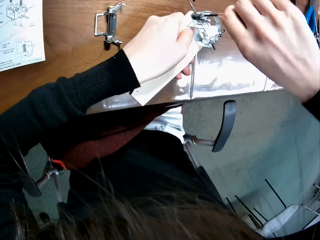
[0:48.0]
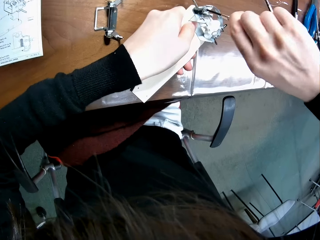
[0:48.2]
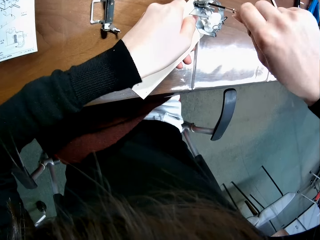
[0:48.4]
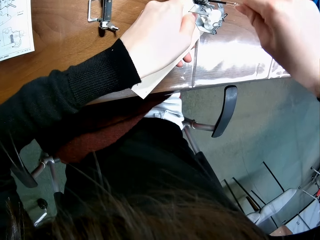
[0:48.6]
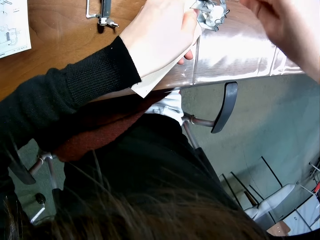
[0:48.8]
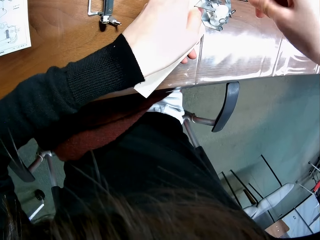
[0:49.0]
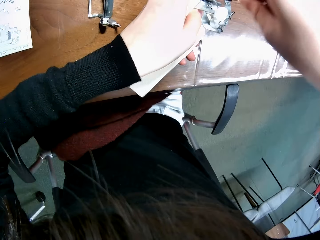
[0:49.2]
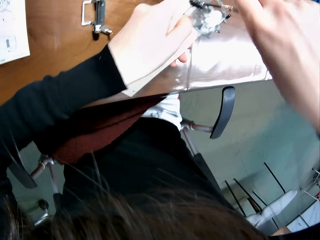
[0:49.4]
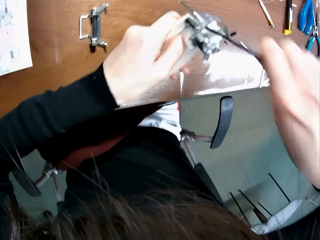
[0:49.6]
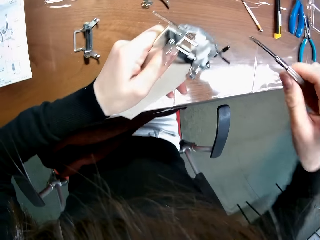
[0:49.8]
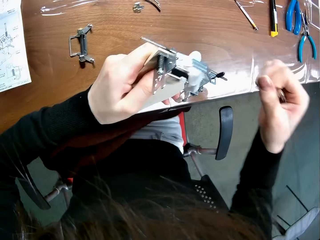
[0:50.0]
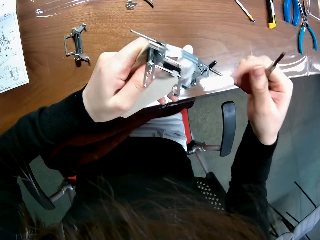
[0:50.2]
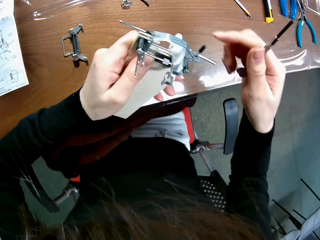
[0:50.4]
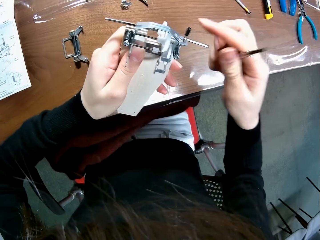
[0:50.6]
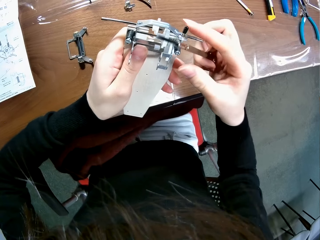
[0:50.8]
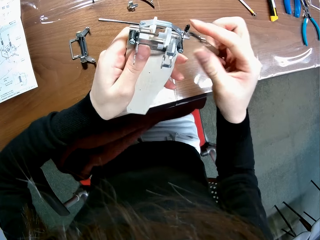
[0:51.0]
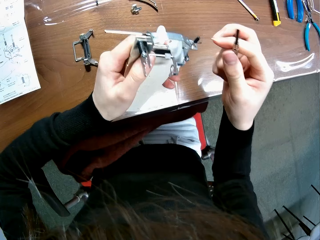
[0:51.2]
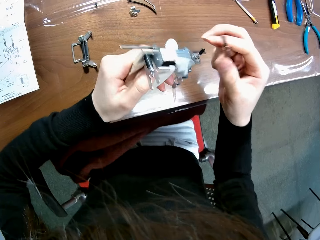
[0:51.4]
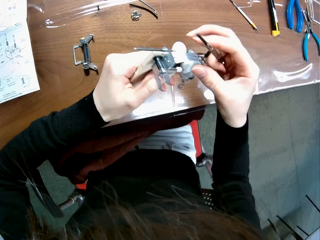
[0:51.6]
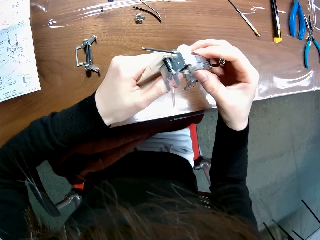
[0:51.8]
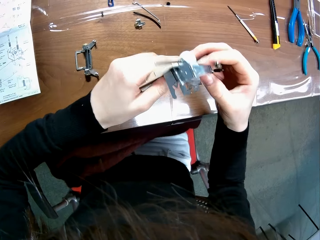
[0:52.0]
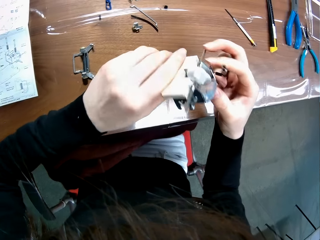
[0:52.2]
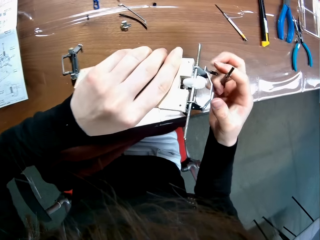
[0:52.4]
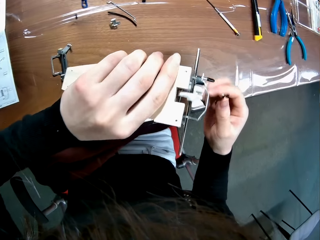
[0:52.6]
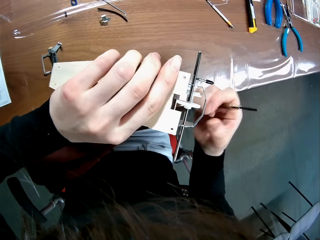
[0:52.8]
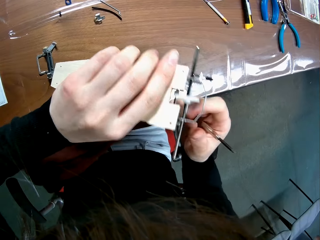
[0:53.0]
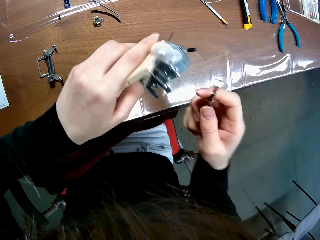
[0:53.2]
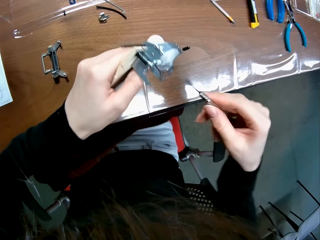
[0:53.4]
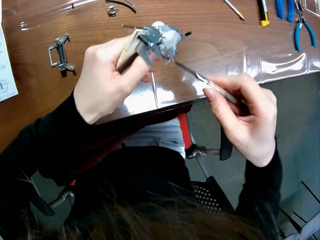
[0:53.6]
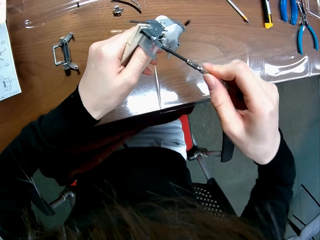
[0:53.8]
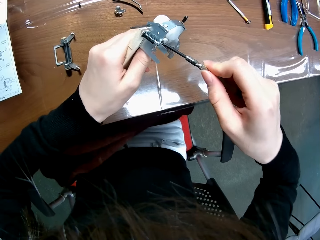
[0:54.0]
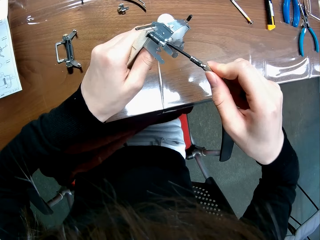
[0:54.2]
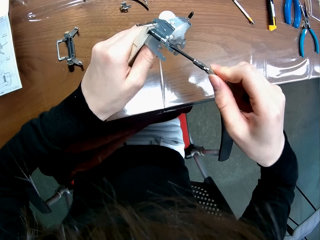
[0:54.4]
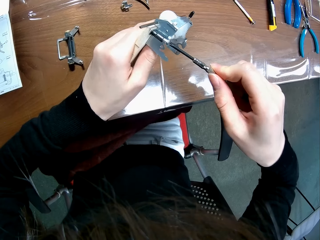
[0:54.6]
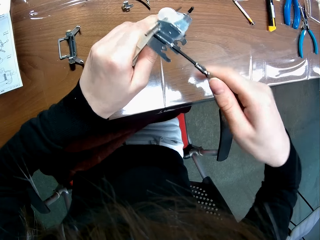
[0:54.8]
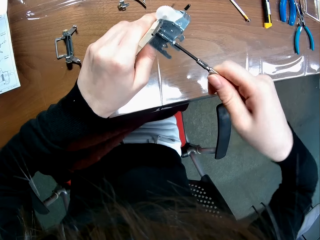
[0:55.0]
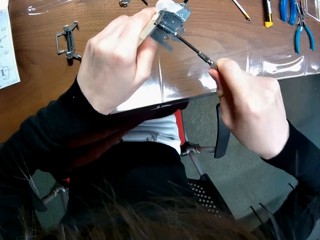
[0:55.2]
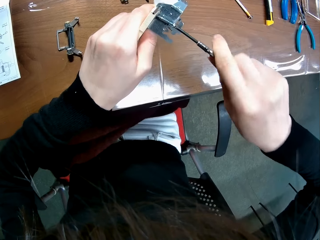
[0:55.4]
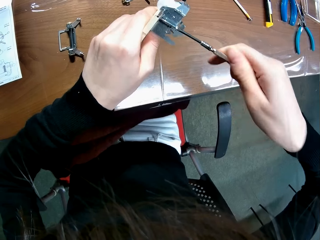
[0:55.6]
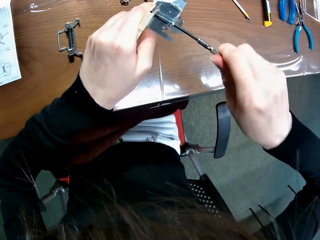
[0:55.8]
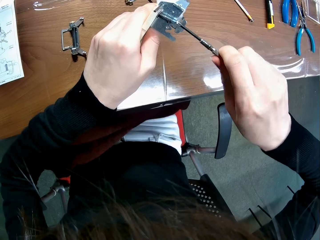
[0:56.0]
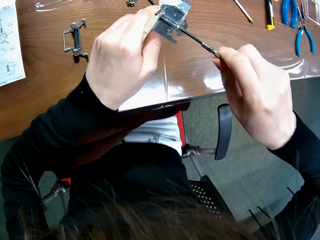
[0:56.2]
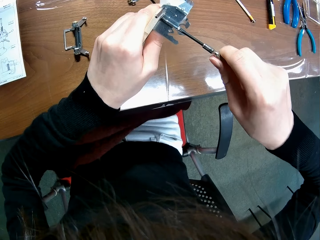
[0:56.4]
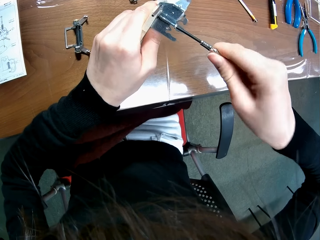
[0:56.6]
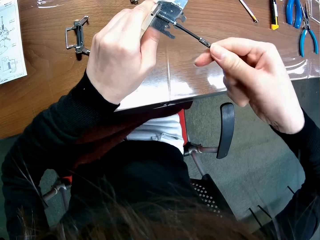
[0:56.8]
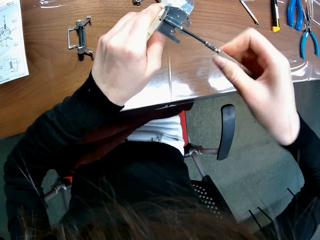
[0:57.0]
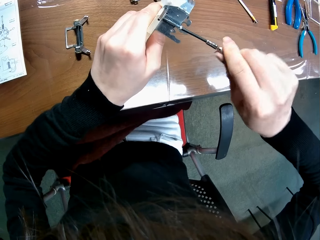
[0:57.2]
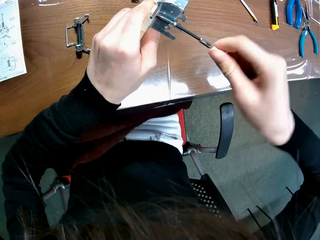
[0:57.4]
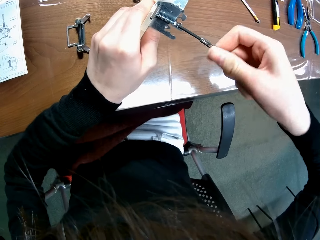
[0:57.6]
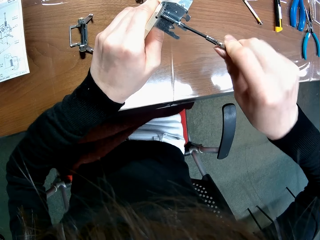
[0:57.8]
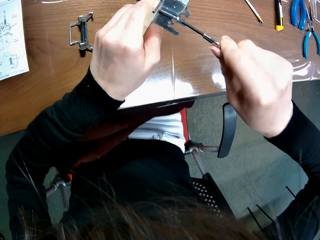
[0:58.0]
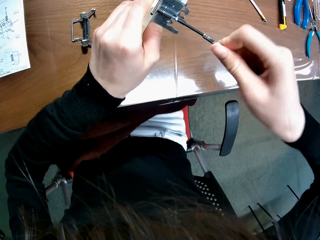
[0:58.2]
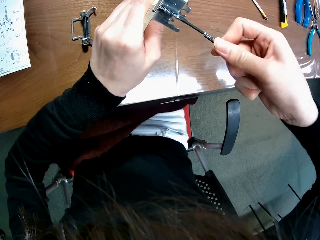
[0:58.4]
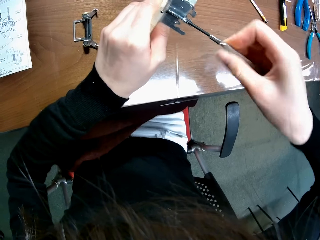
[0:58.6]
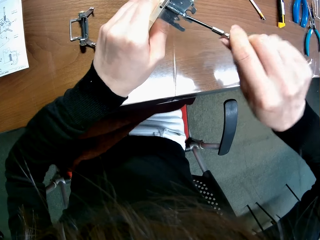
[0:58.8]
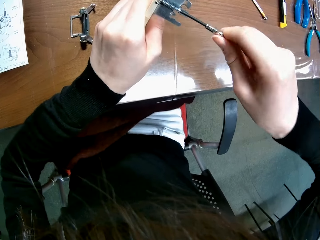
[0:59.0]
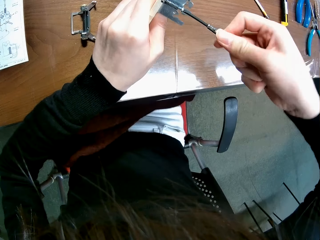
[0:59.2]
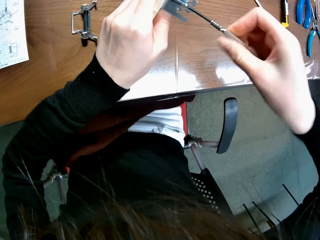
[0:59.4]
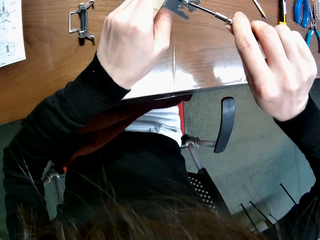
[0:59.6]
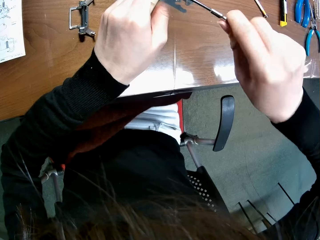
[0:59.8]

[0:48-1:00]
The camera wearer looks at the buggy toy chassis. They stretch the hex bolt with the screw.

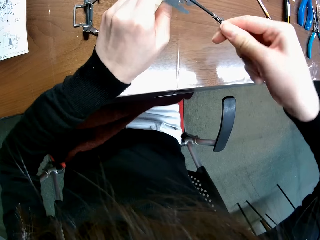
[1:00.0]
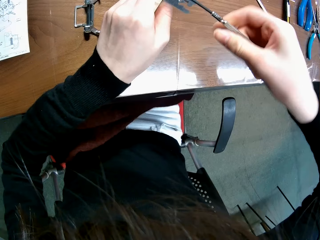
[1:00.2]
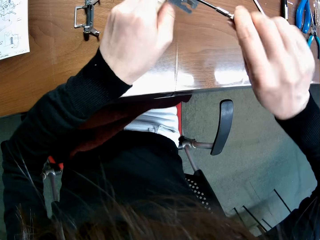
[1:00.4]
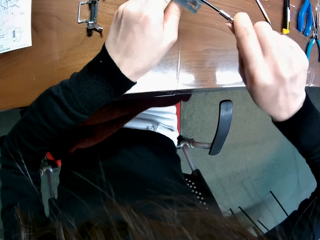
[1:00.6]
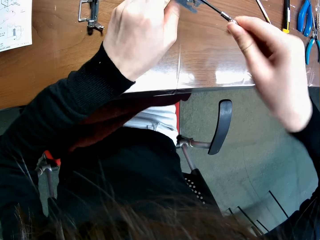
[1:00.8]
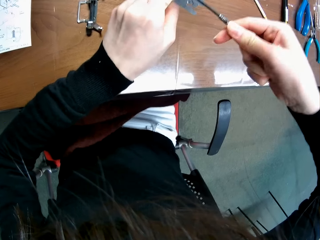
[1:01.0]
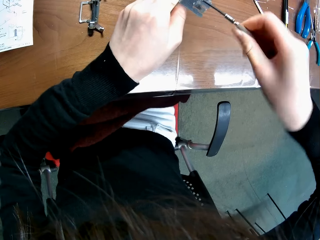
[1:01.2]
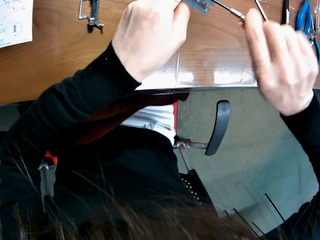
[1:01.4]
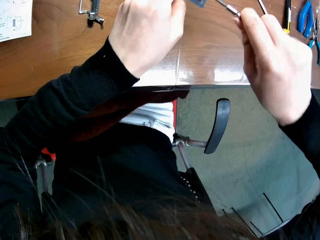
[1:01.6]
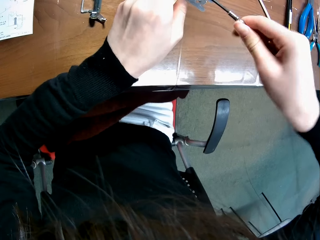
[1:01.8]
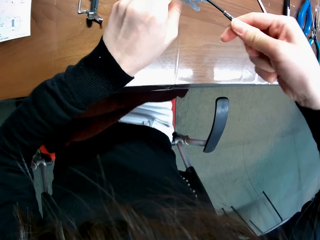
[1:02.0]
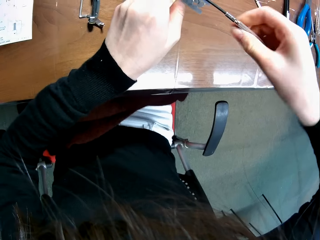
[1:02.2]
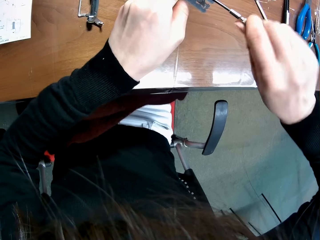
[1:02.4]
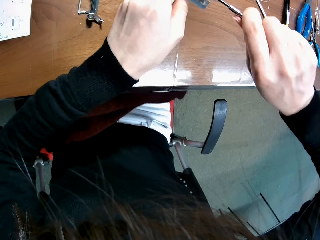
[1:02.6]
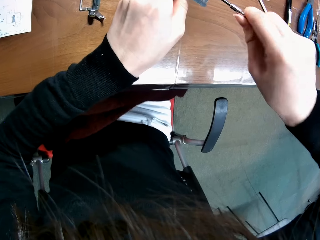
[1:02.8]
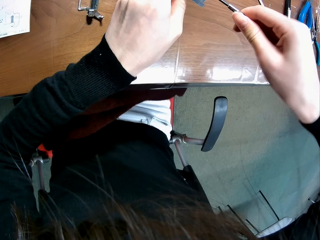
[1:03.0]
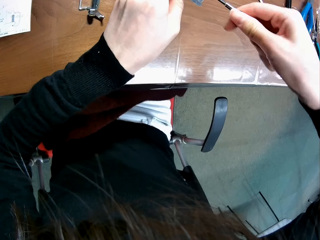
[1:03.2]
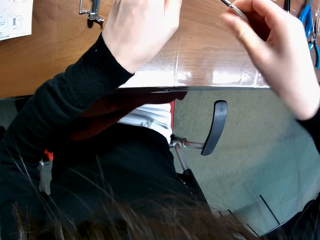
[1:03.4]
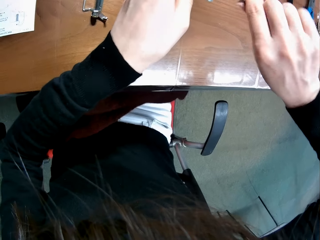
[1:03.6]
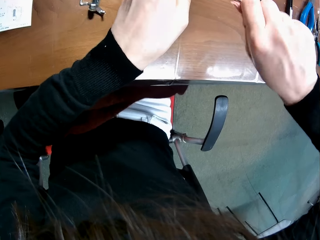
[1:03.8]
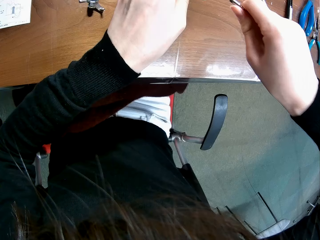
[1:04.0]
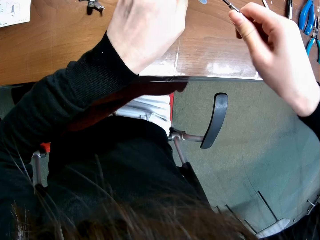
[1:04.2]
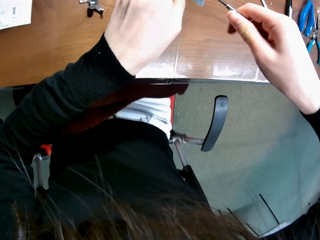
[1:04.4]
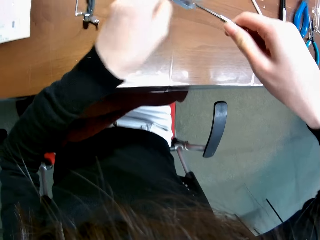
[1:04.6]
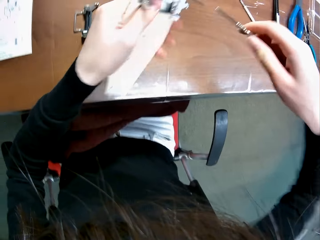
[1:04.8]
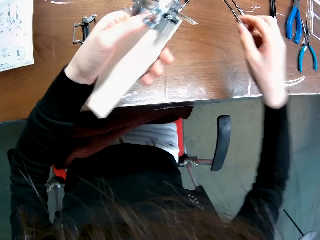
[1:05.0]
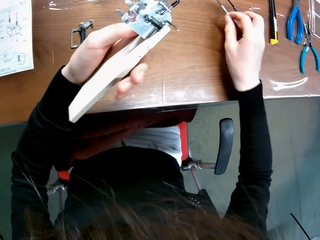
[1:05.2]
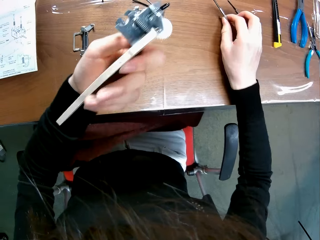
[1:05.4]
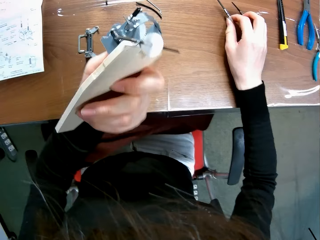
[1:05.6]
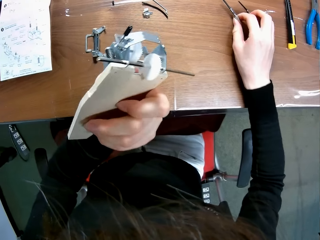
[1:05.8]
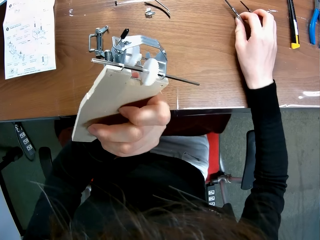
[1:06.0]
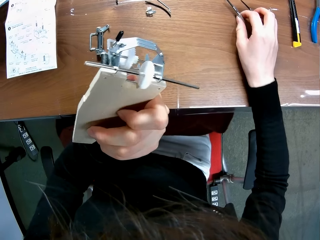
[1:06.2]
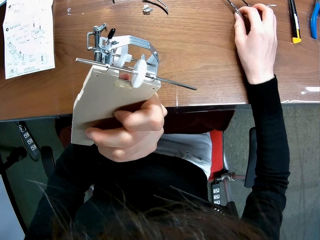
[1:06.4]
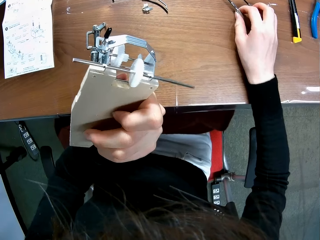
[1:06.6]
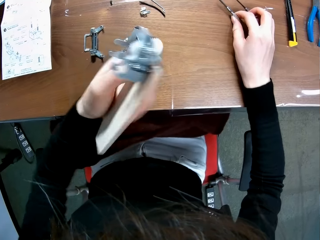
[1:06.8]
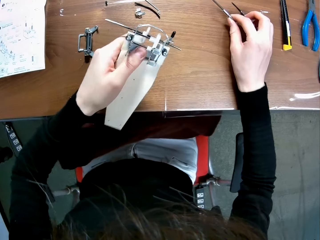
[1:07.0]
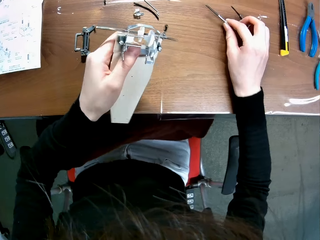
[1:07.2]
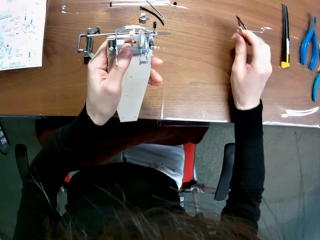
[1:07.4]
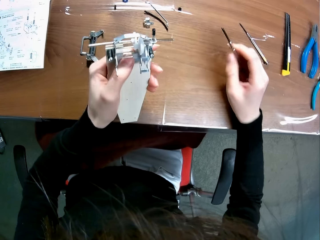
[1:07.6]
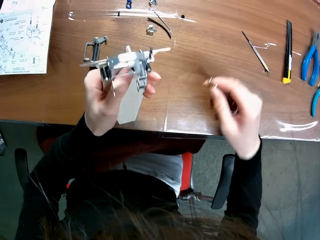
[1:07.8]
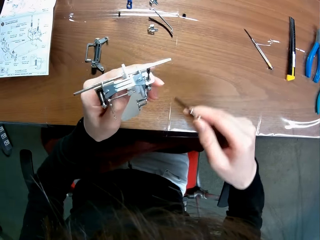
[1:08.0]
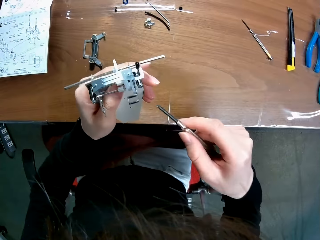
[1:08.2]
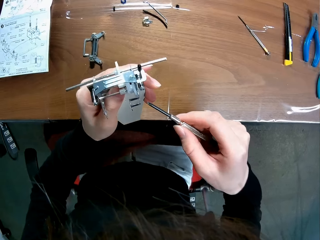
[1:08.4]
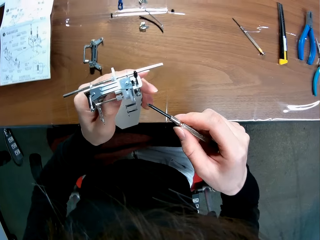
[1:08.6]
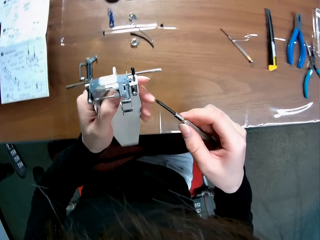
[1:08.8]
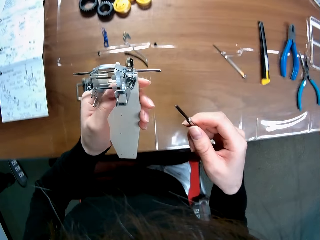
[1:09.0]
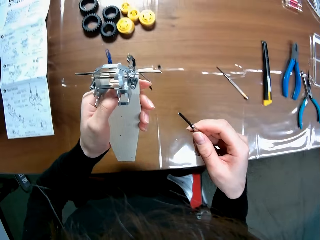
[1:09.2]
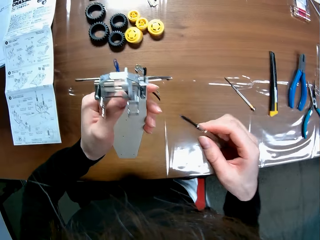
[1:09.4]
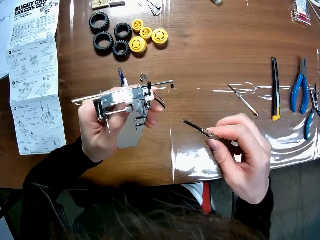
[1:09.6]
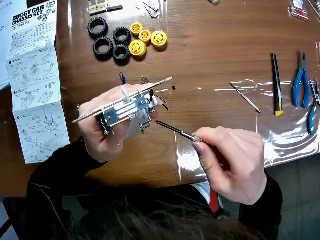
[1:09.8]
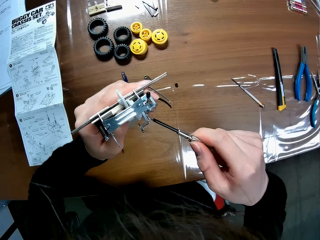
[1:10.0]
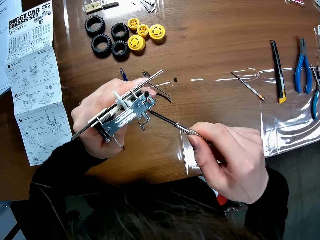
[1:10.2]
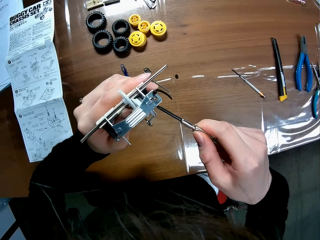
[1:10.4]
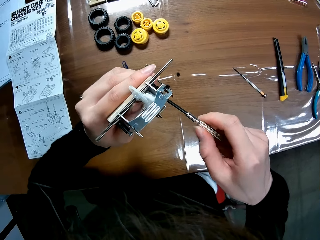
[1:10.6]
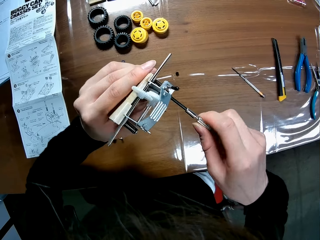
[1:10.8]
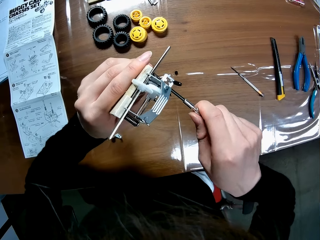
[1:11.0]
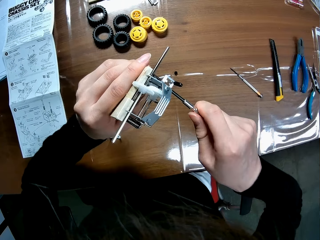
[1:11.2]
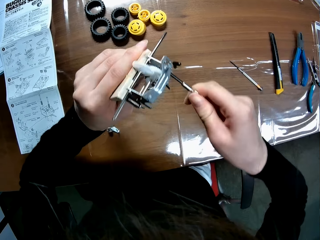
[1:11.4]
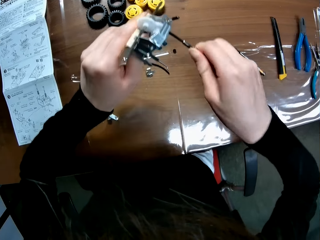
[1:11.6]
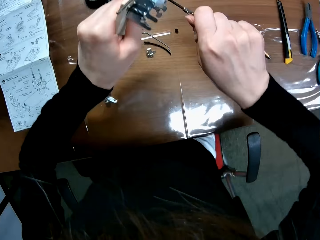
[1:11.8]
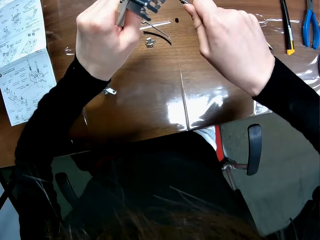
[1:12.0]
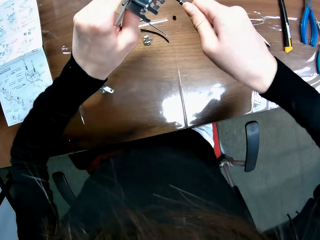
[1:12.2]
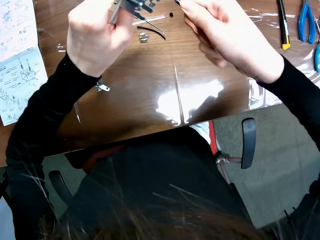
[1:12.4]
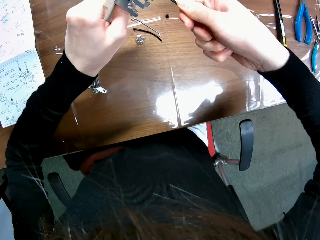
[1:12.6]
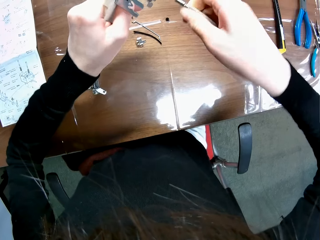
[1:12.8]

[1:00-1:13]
The camera wearer looks at the buggy toy chassis. They stretch the buggy chassis with the screw. They tighten a bolt on the mechanical model.
